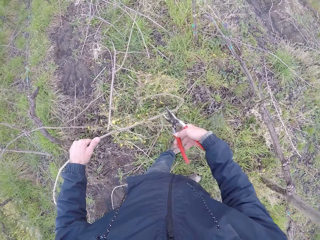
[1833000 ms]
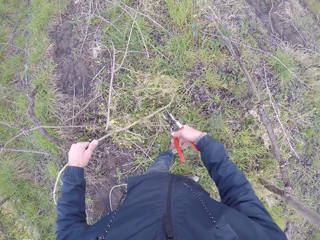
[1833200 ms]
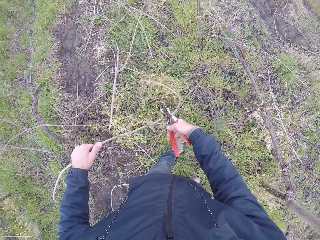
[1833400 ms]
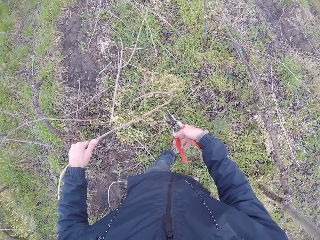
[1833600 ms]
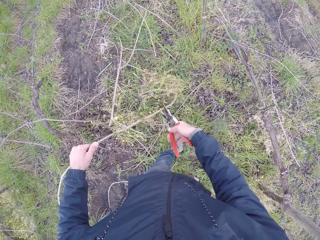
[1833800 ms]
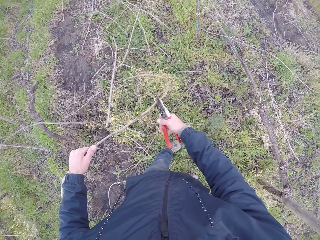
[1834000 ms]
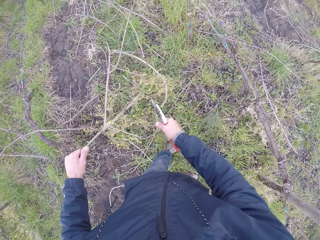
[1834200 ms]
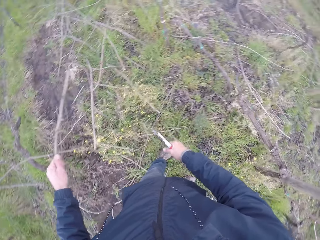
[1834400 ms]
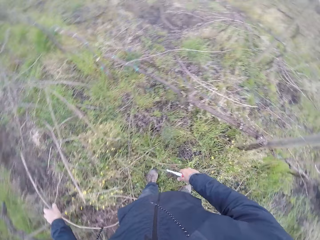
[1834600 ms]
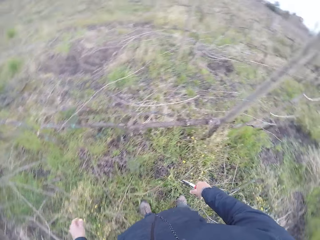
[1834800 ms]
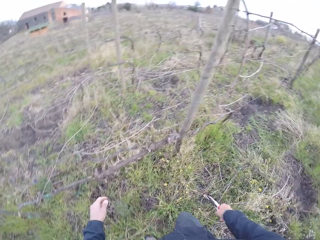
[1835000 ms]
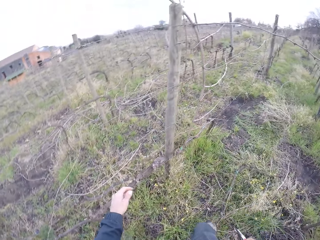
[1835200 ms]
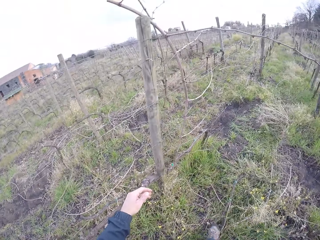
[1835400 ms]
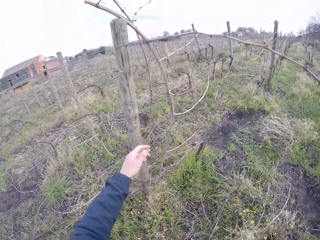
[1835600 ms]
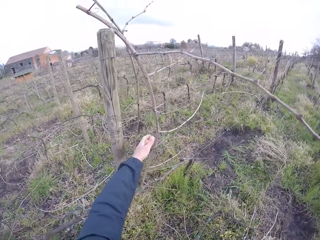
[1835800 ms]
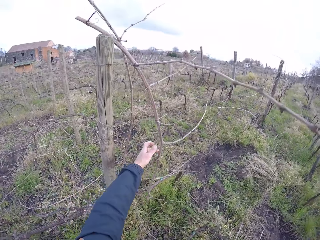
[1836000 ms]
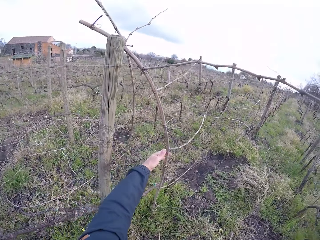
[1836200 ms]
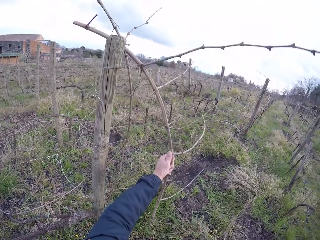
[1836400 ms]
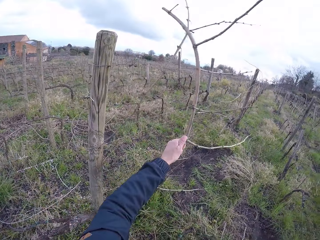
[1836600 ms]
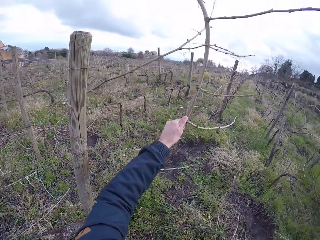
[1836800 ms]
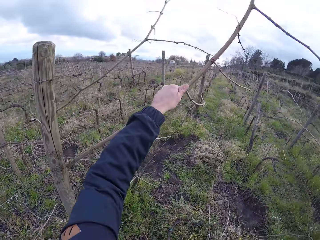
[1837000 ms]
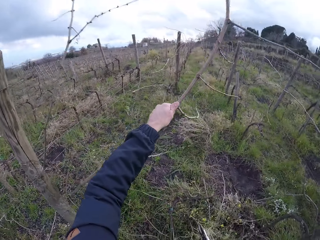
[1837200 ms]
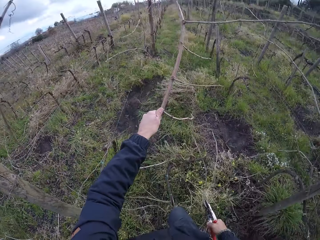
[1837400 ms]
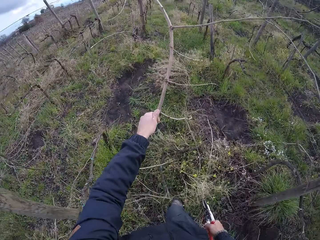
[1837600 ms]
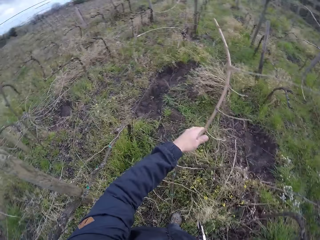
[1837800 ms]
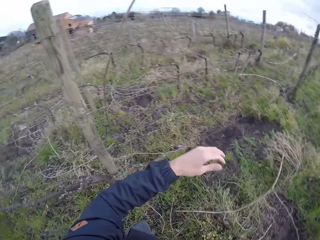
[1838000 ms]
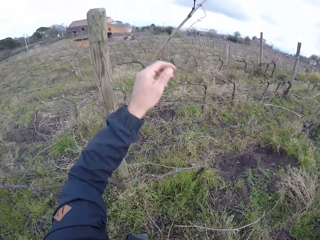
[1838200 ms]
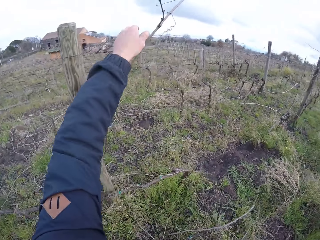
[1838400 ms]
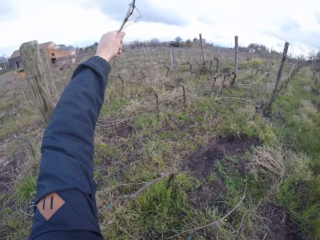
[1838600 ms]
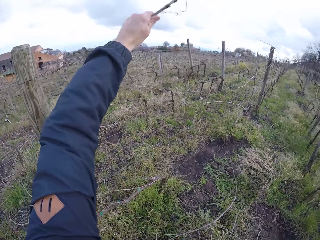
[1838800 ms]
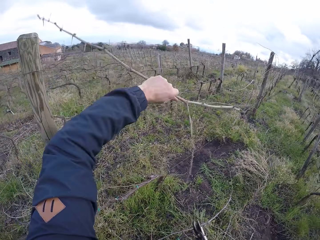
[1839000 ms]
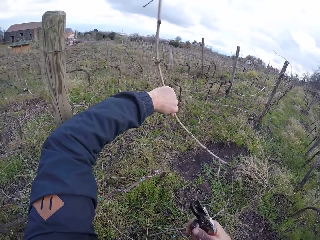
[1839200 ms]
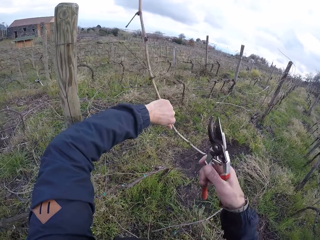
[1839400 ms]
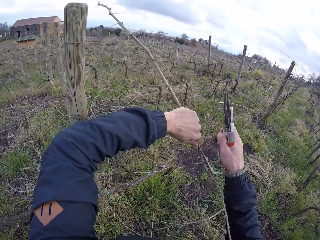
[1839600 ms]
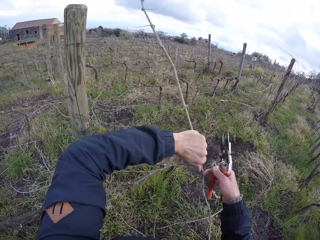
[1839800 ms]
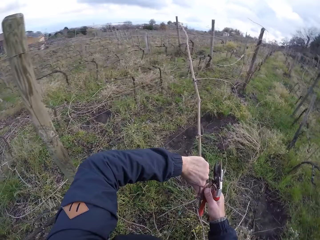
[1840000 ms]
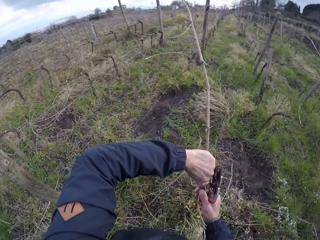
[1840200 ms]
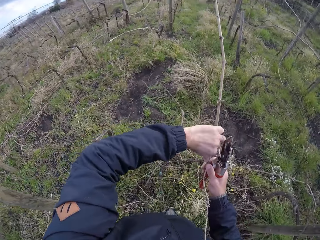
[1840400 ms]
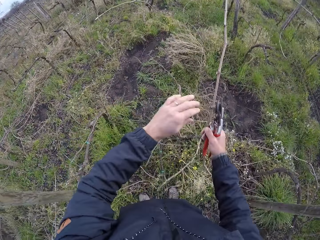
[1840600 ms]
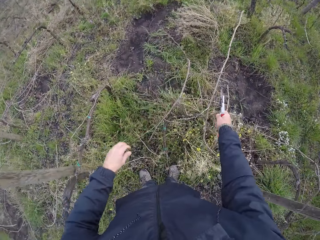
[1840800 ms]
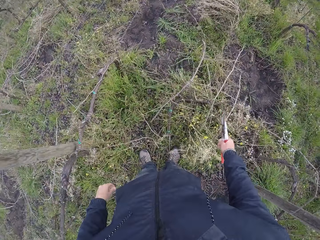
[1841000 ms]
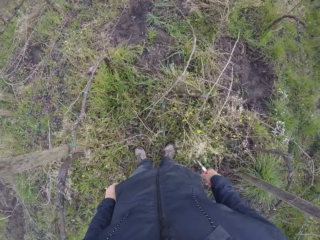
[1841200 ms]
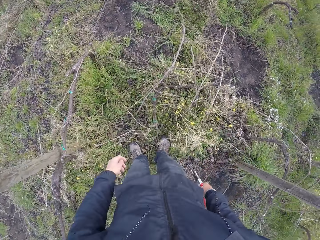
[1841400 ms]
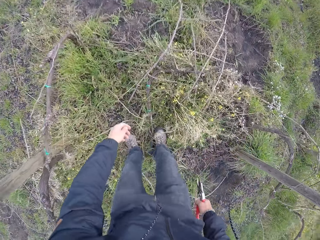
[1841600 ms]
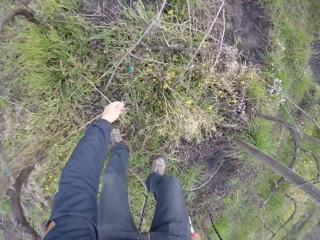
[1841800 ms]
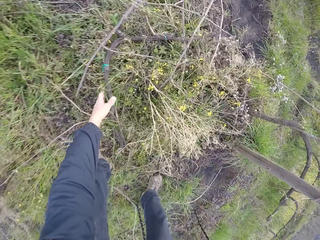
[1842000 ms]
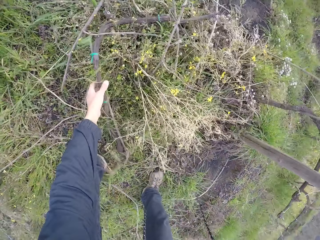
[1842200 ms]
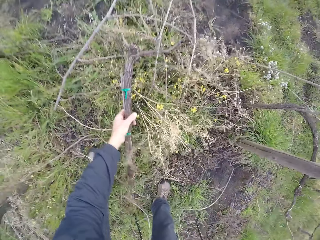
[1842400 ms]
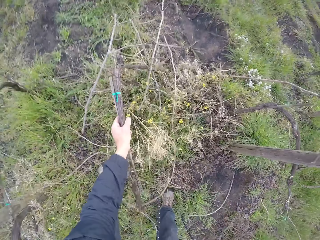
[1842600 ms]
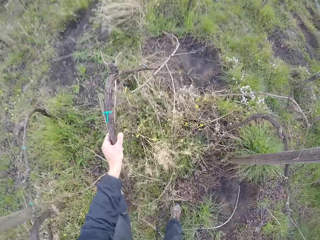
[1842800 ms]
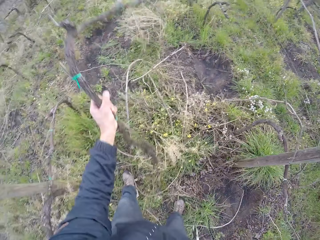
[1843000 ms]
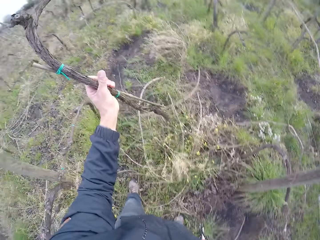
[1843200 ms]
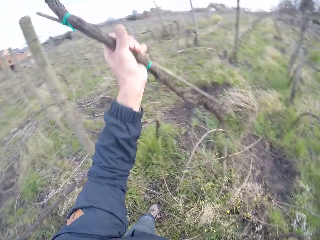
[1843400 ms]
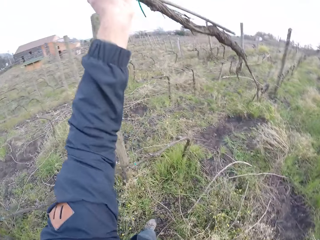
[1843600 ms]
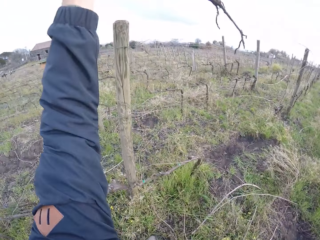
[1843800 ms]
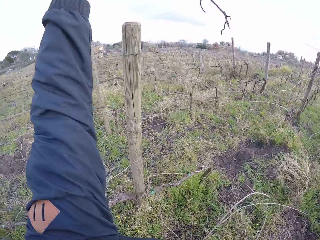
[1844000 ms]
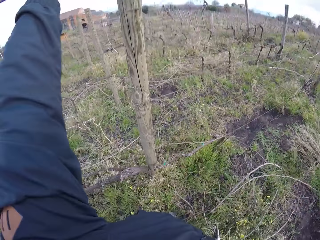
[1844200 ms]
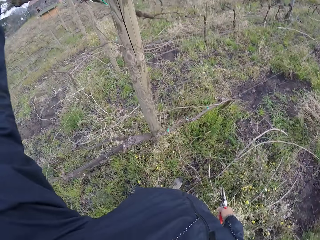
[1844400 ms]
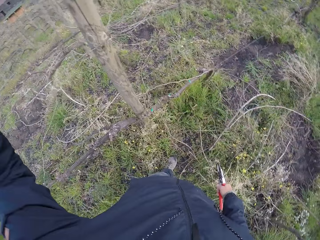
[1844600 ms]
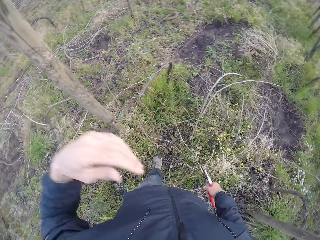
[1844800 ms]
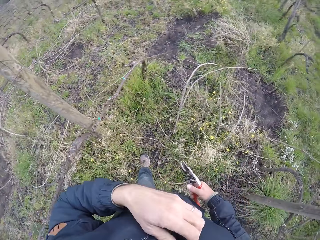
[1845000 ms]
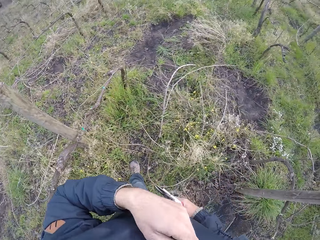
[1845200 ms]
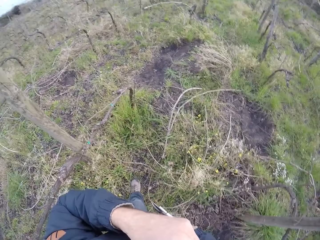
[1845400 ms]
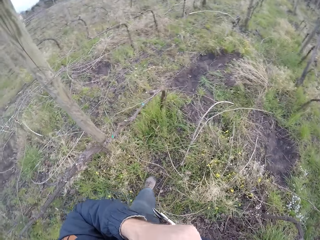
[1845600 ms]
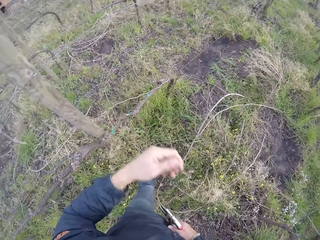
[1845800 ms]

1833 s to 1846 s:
The camera wearer cuts the branch with the pruning shears in his right hand. He drops the branch on the ground with his left hand. He holds the branch with his left hand. He drops the branch on the ground with his left hand. He holds the branch with his left hand. He holds the branch with both hands. He drops the branch on the ground with his right hand. He picks up a stick on the ground with his left hand. He raises up the stick with his left hand. He throws the stick on the ground with his left hand.

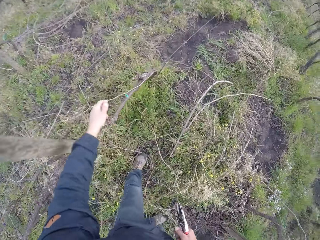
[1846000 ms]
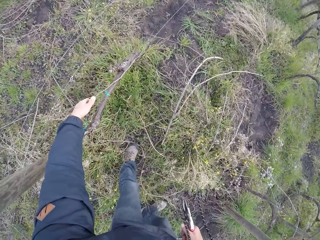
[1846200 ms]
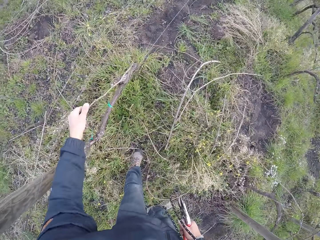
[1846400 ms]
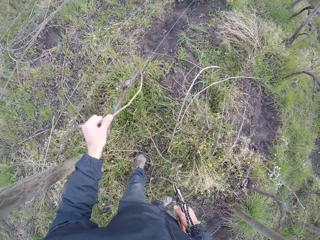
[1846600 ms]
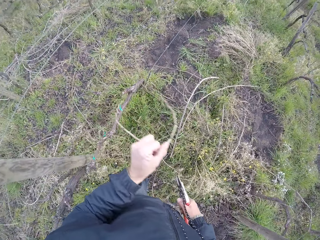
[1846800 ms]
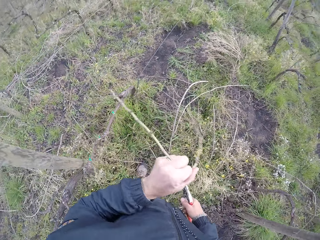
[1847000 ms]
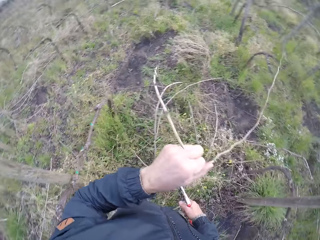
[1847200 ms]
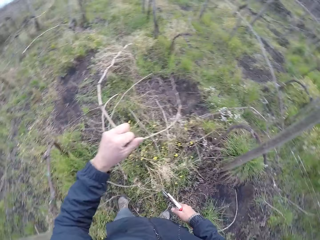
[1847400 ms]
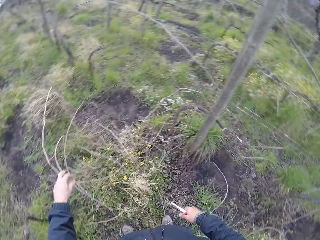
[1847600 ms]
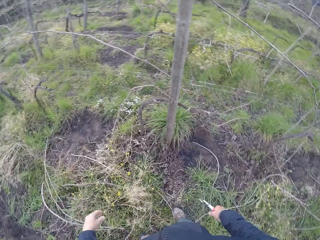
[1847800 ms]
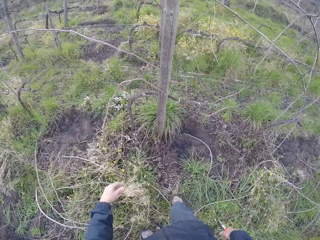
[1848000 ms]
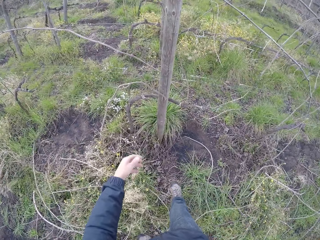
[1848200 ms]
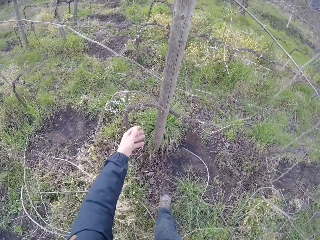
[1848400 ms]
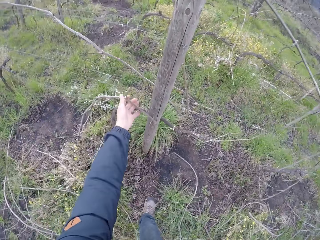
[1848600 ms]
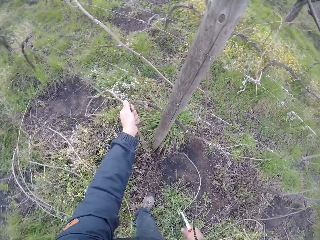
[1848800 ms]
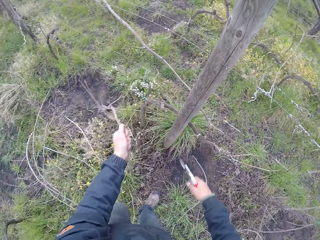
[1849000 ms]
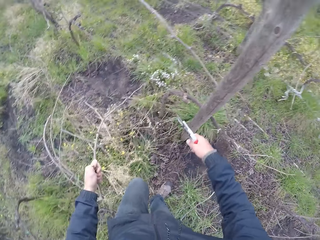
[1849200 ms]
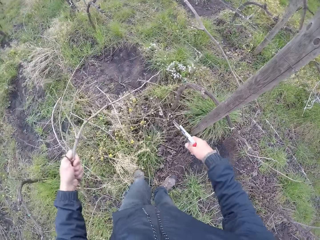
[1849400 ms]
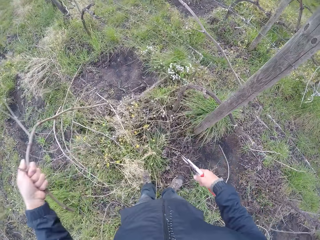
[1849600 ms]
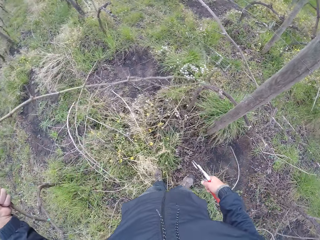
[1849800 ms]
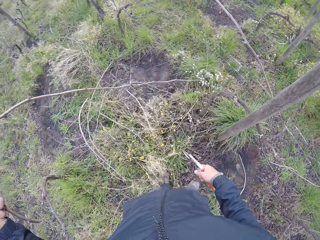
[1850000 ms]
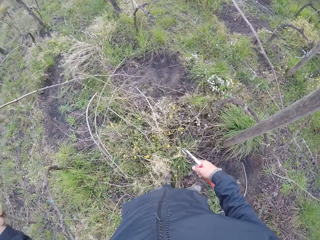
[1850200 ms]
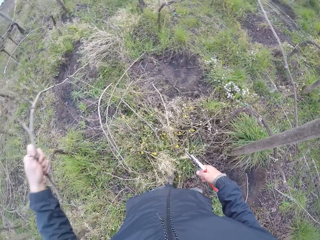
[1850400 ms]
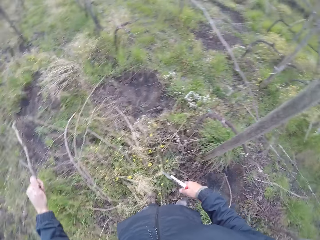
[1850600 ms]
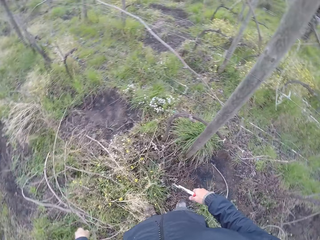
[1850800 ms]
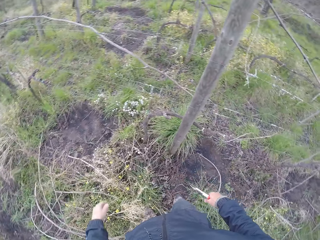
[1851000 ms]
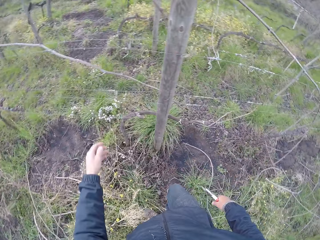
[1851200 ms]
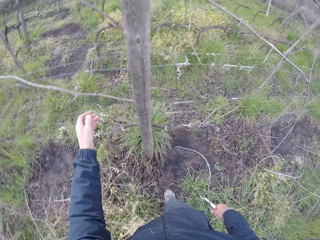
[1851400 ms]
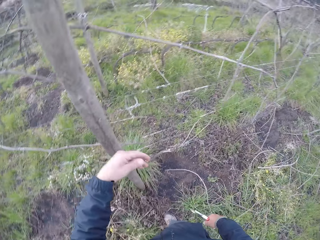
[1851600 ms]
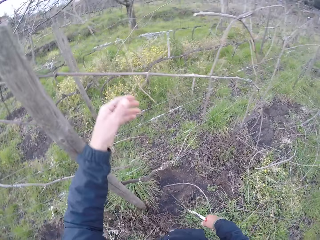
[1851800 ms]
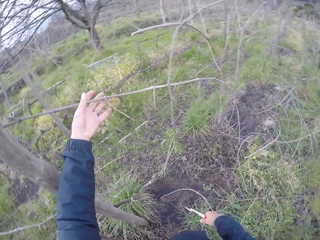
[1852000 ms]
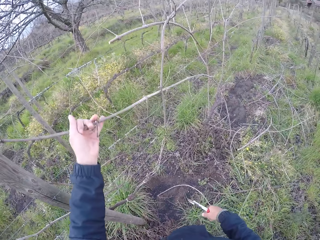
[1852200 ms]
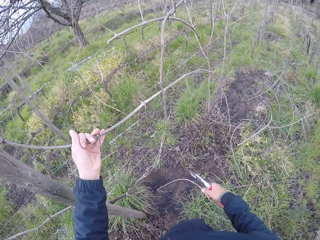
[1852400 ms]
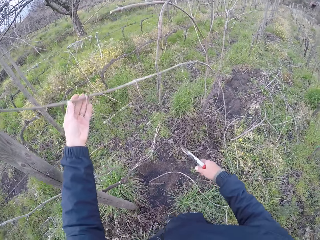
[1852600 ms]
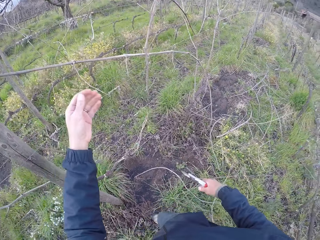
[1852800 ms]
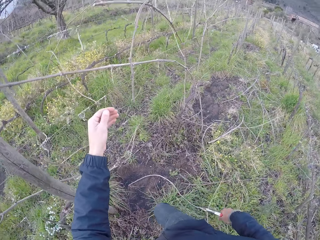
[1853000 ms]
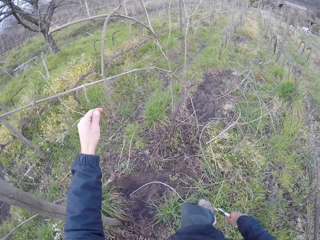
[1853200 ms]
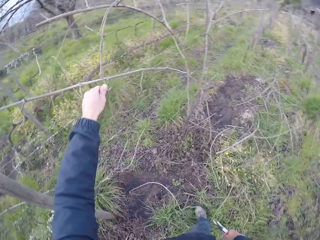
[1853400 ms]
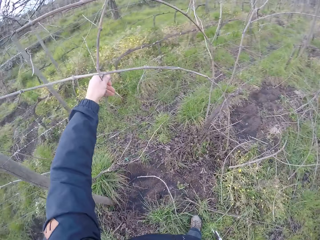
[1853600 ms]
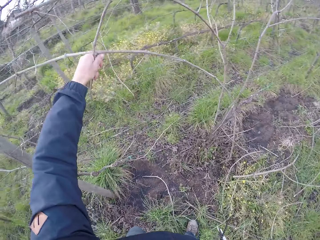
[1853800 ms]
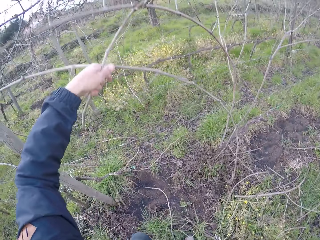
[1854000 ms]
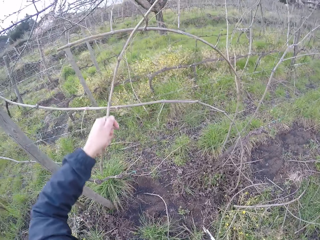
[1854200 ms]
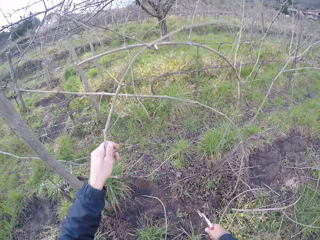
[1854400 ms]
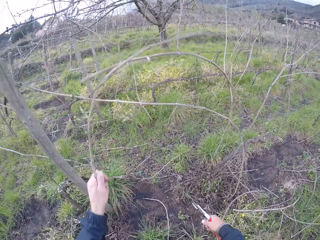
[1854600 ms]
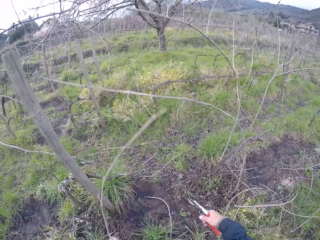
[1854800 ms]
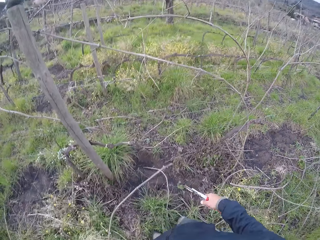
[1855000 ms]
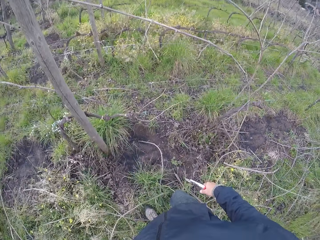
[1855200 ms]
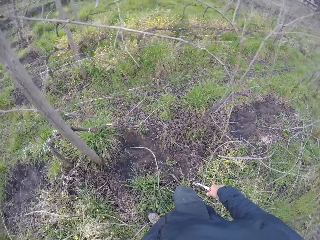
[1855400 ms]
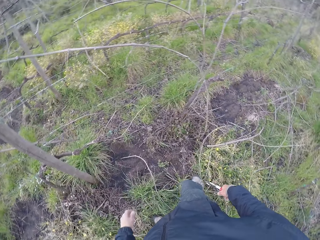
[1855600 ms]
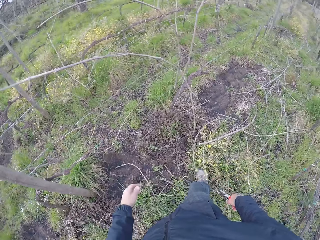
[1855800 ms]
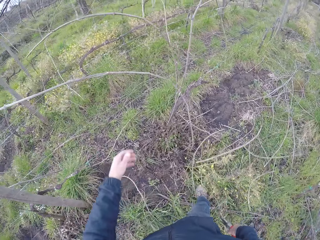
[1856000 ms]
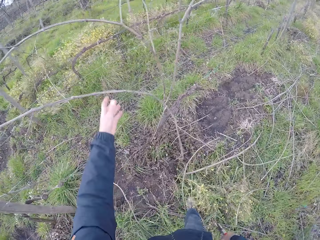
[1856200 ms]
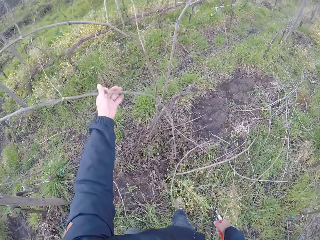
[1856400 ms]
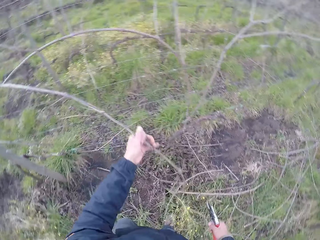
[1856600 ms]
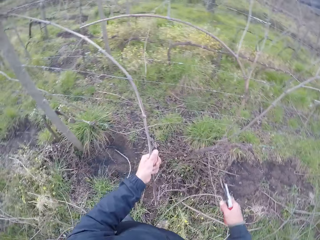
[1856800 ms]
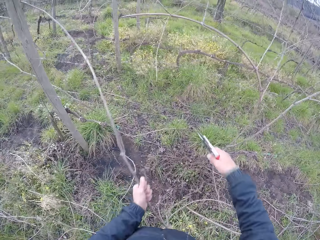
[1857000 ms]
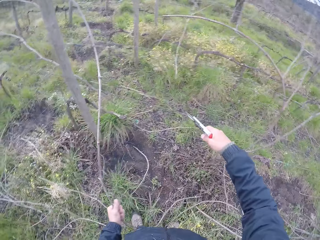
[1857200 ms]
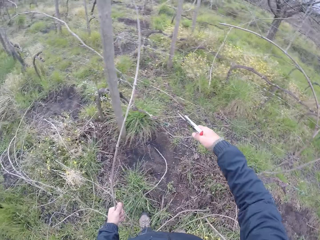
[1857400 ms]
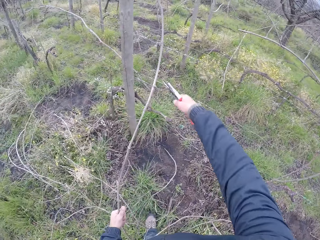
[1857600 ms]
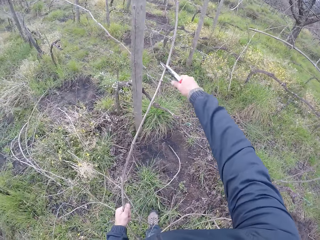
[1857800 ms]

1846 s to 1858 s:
The camera wearer picks up a branch on the ground with his left hand. He cuts small tree branches with a shear cutter. He drops the branch on the ground with his left hand. He holds a branch with his left hand. He drops the branch on the ground with his left hand. He touches a branch with his left hand. He pulls the branch with his left hand. He holds the branch with his left hand.
